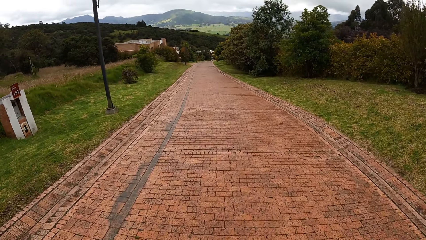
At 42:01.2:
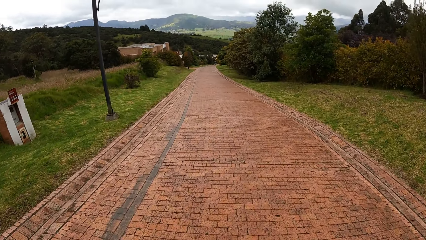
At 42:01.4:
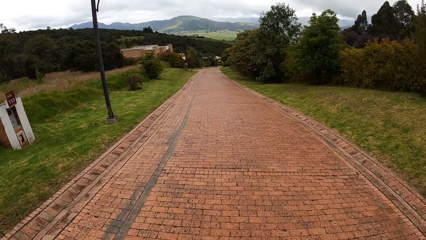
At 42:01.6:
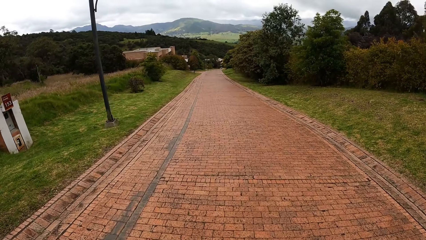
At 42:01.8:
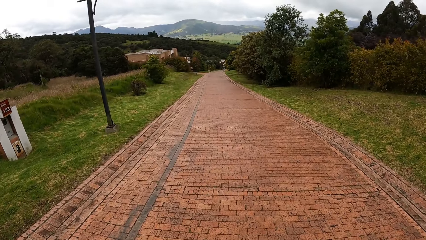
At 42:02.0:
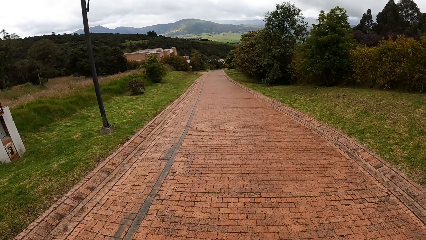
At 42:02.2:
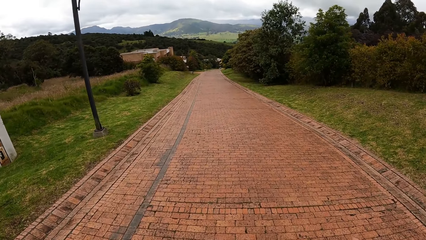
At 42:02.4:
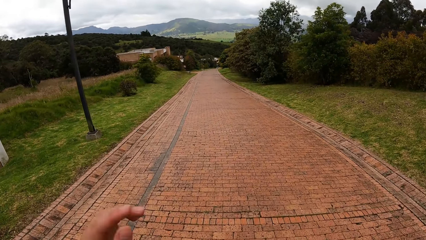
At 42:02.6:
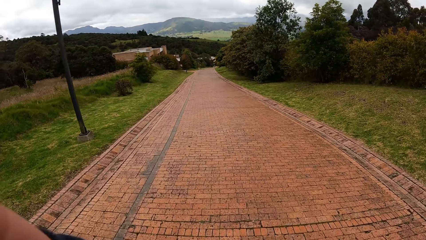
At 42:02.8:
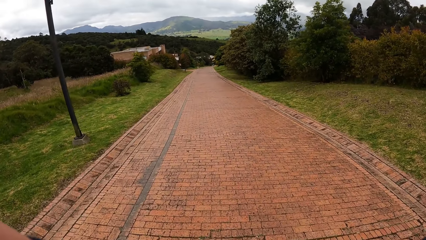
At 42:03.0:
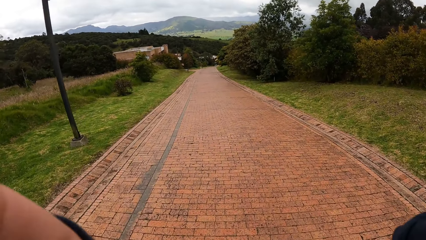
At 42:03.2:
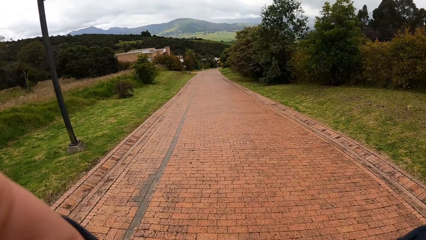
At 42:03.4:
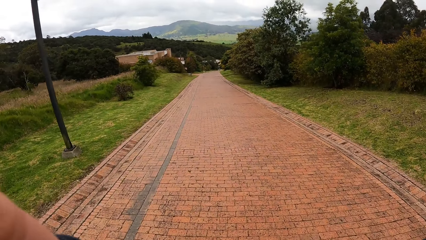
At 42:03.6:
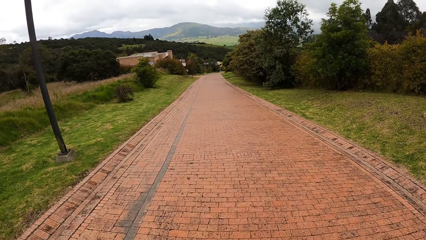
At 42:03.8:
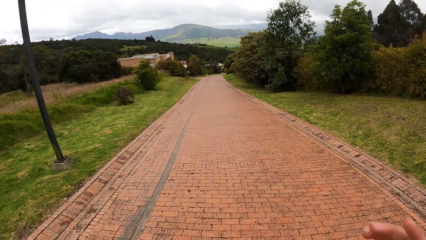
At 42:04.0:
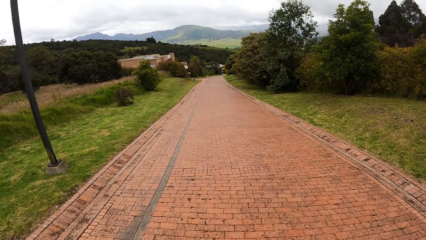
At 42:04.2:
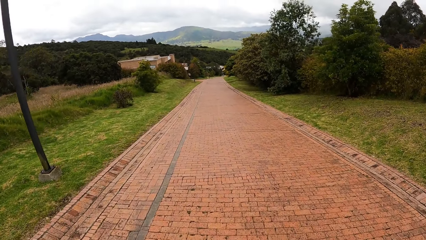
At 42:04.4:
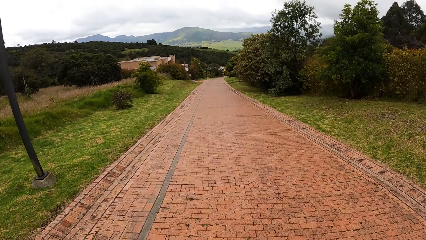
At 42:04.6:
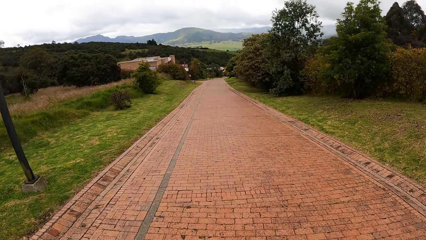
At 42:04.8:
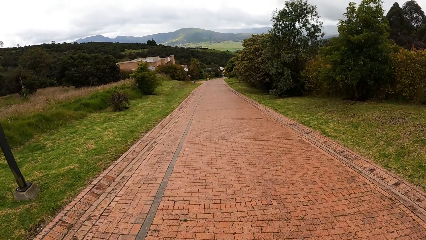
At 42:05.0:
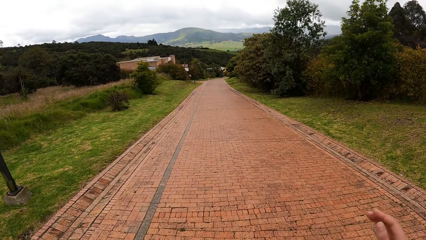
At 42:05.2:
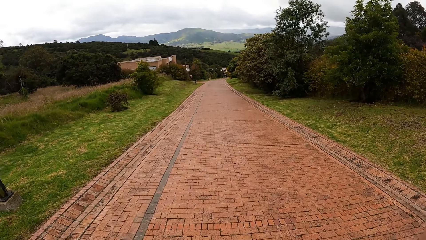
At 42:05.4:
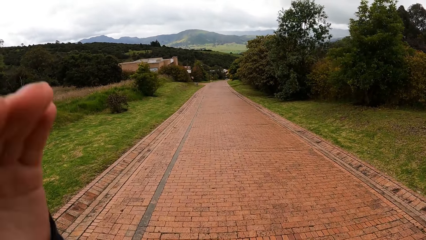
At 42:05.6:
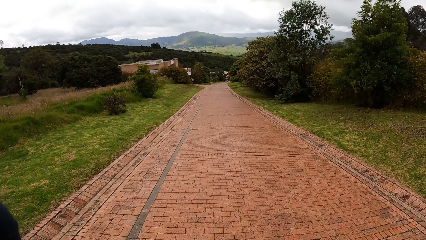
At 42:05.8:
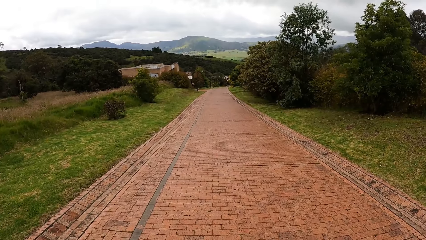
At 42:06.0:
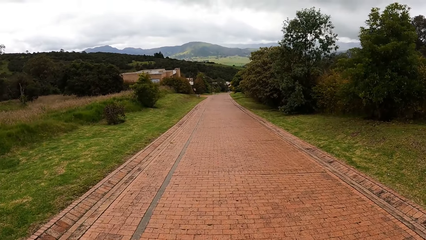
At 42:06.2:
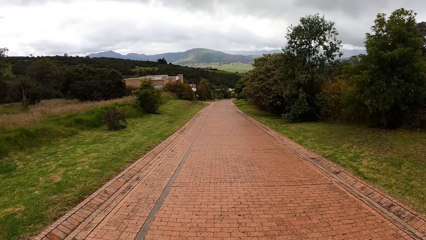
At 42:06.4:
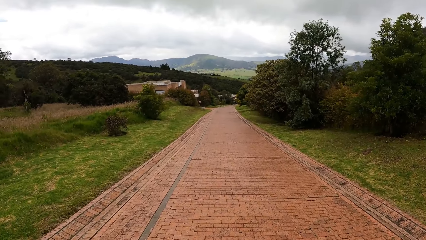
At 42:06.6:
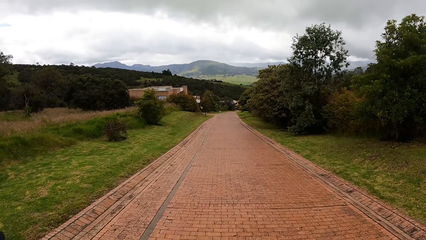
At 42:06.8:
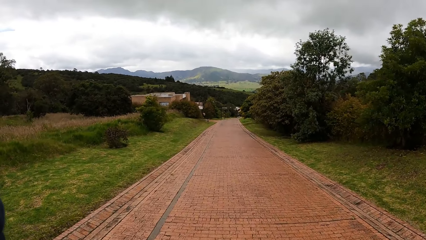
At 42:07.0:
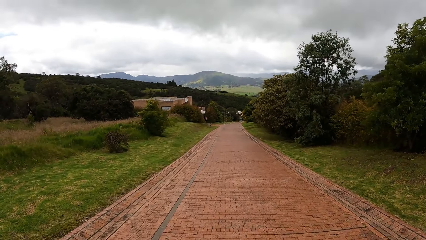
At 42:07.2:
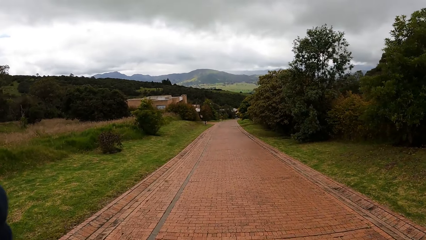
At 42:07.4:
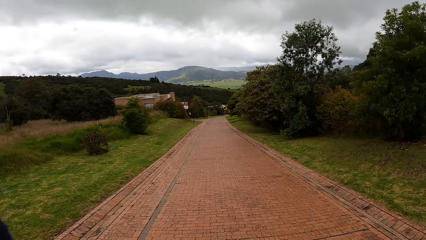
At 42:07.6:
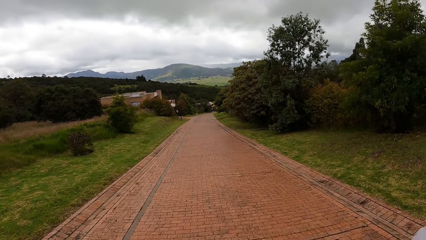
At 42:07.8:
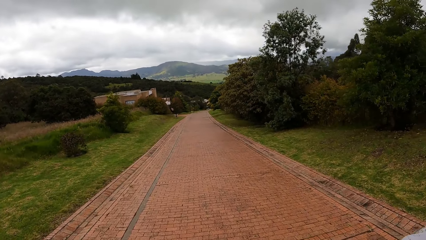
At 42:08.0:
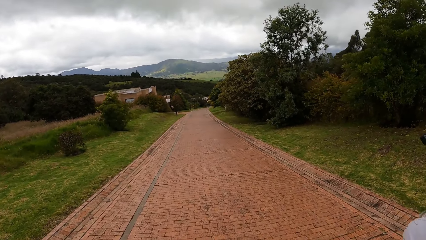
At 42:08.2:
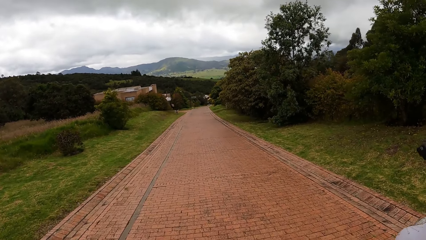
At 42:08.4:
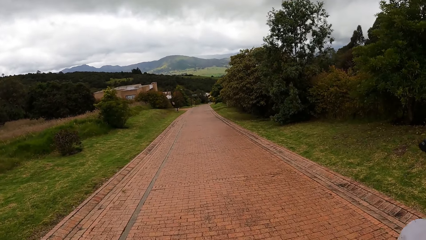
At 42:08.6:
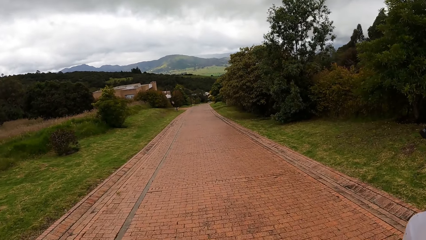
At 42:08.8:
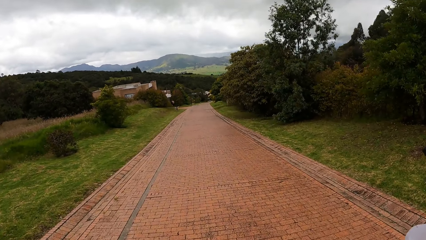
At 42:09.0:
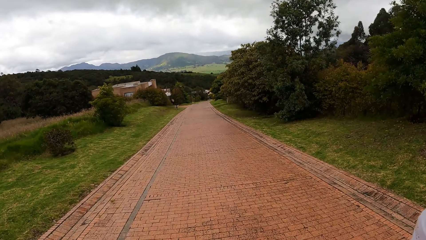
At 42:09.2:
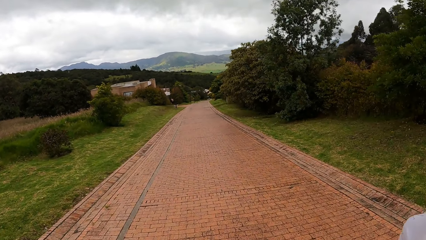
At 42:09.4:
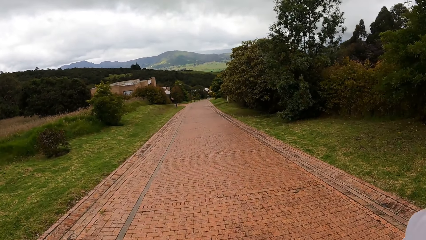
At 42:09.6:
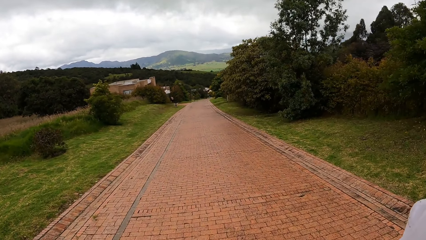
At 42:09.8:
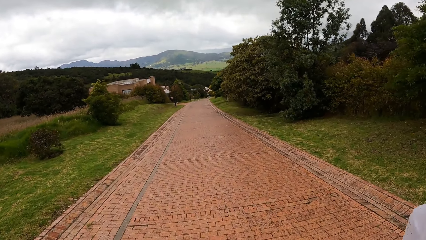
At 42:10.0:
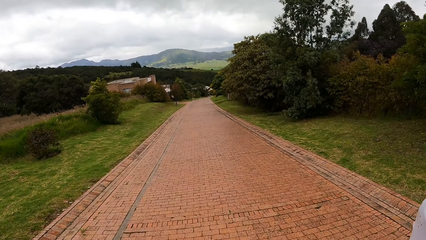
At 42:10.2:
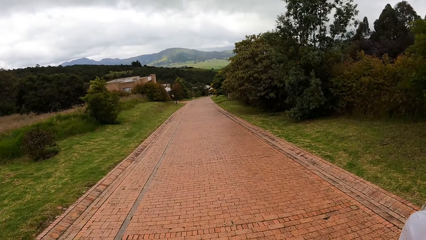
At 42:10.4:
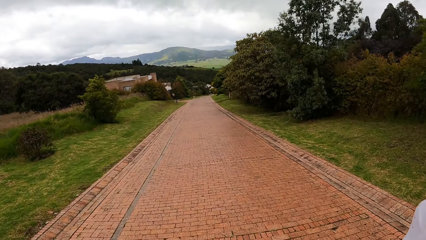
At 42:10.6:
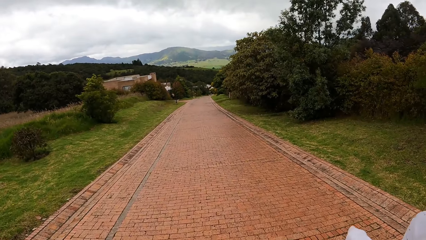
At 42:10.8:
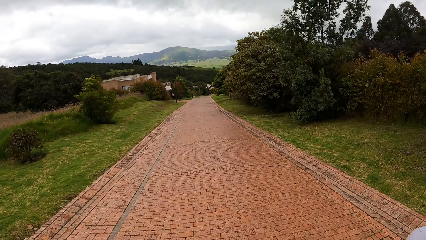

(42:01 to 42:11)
The camera wearer touches his face with both hands. He lifts his hand. He walks on the road. He touches his face with his left hand.

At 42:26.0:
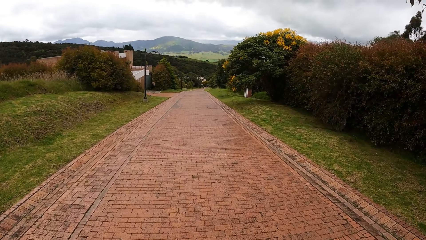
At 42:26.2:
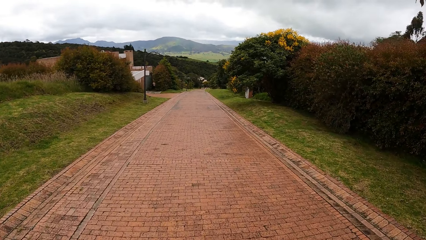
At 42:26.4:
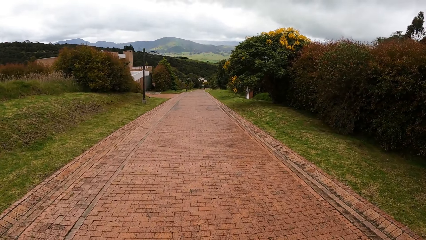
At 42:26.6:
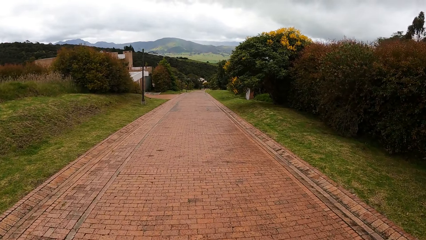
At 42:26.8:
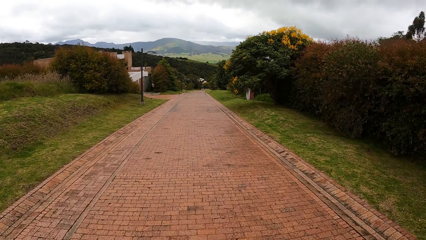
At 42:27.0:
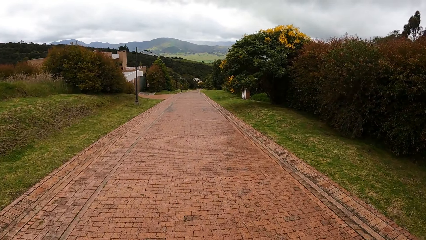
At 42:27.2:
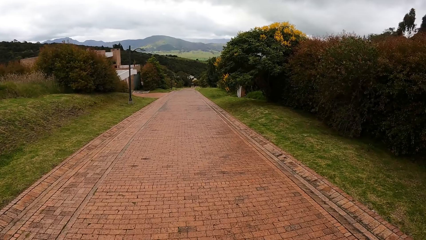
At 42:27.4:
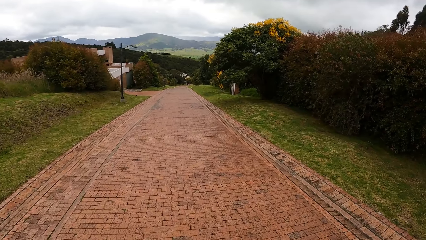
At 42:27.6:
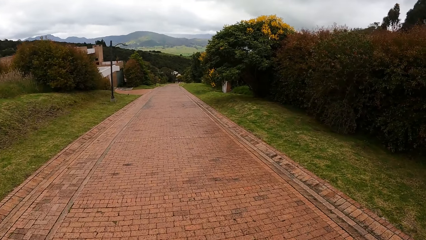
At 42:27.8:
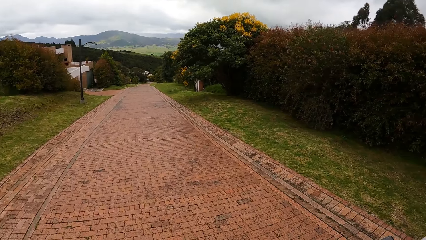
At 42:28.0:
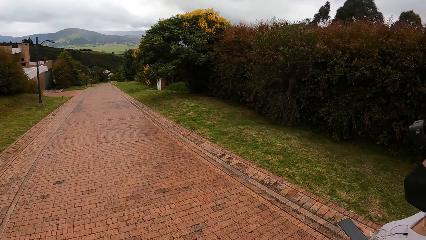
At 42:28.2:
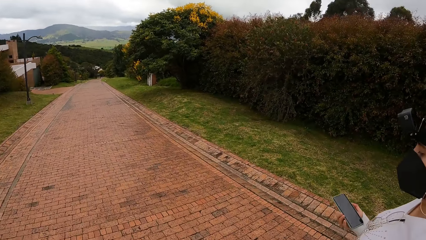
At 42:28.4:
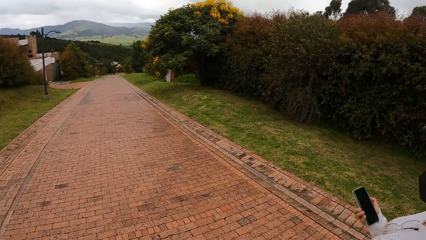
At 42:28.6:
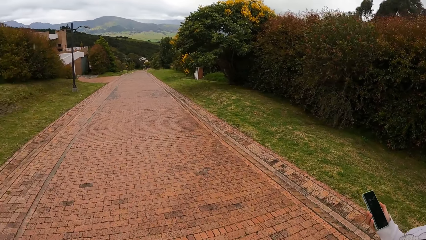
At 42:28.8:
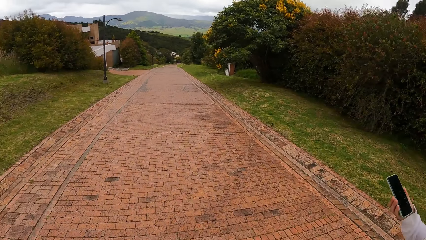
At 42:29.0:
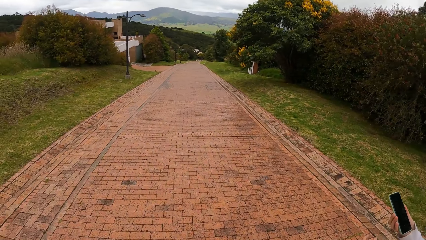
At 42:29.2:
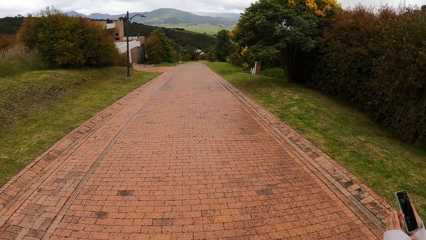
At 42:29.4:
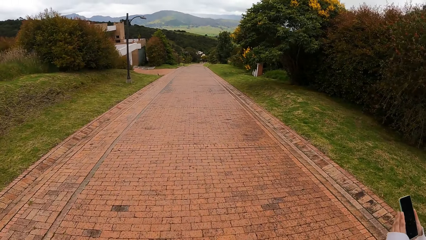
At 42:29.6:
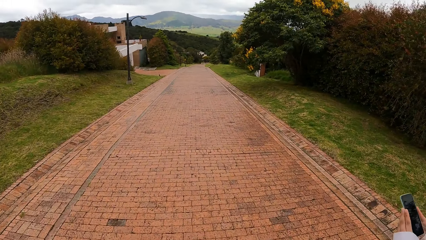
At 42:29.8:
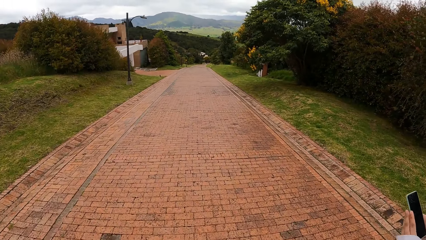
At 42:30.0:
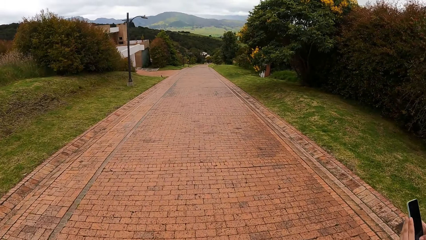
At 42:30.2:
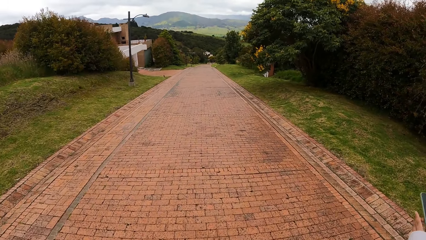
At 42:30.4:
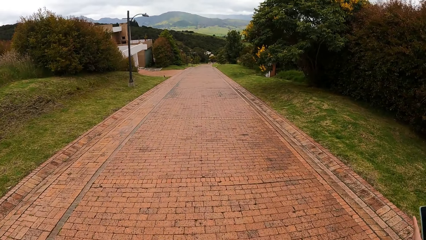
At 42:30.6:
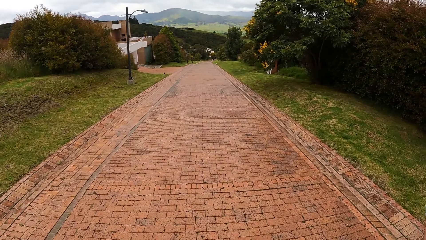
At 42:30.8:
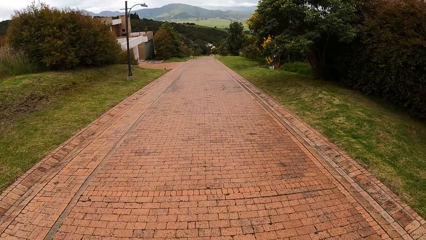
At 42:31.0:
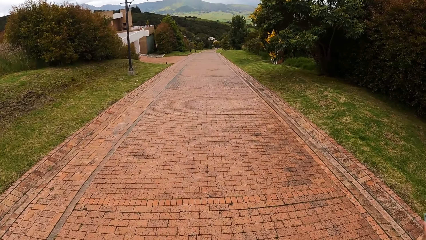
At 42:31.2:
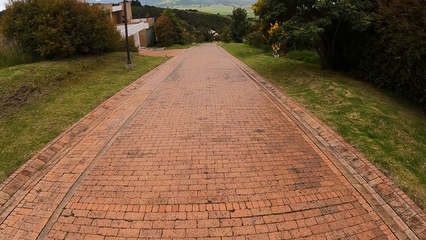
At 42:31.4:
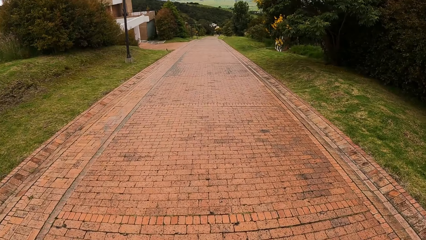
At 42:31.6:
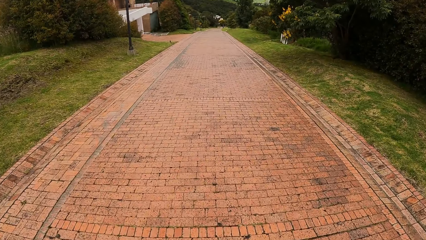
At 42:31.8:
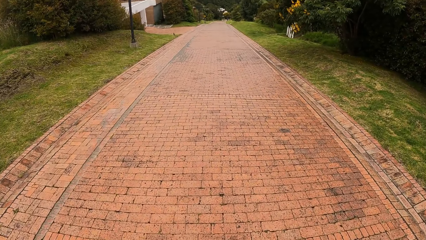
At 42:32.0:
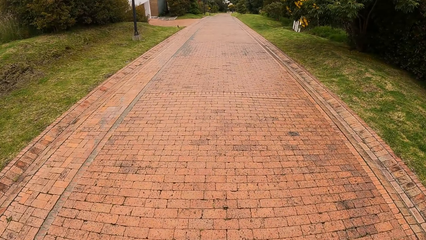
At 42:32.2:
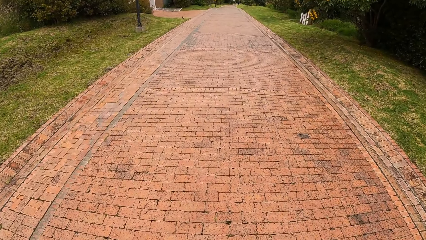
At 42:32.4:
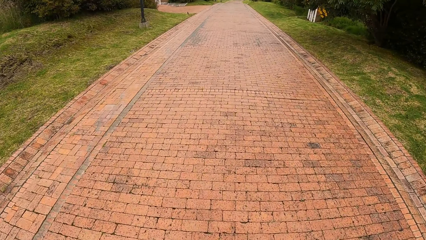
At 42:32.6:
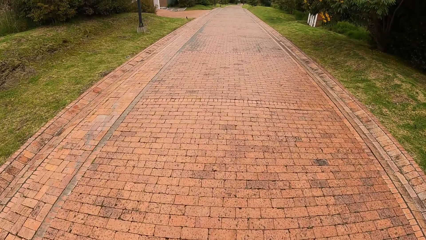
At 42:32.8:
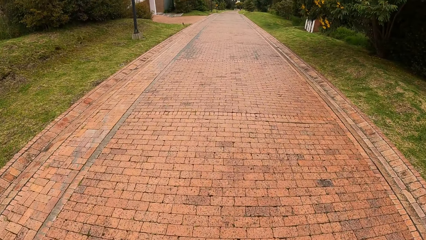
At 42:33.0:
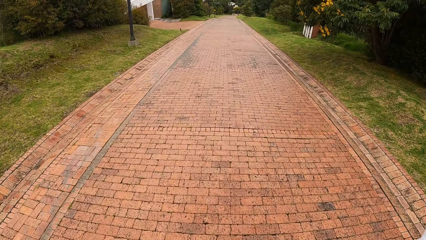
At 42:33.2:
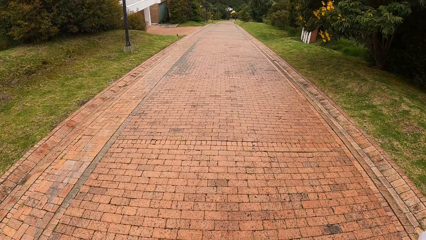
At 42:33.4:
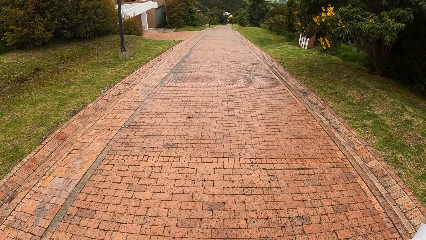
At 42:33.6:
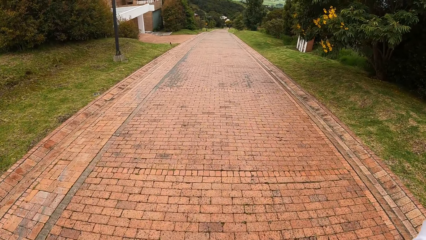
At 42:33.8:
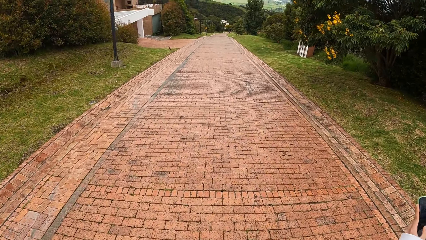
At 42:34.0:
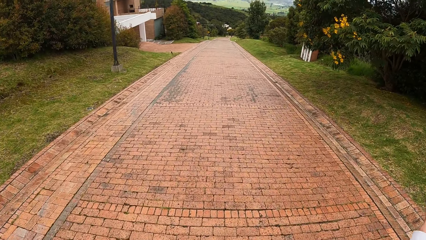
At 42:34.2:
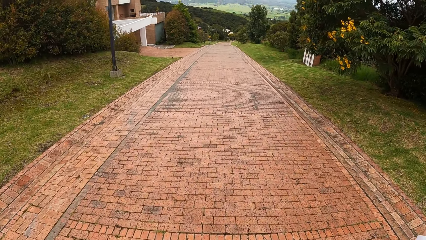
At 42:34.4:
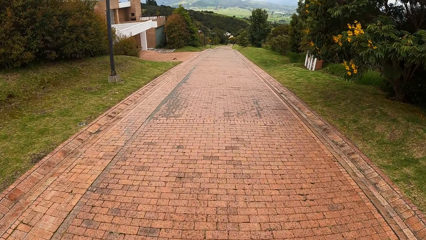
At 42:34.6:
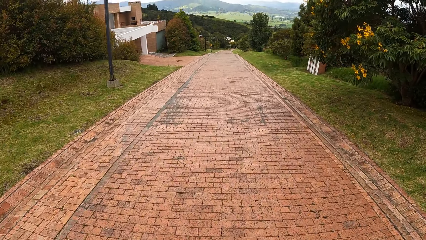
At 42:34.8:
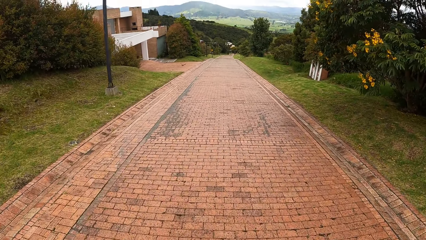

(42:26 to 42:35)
The woman holds the phone in her right hand. The camera wearer looks around the road. The woman operates the phone in both hands. The camera wearer walks on the road.
